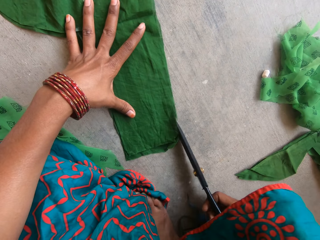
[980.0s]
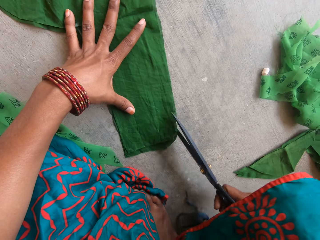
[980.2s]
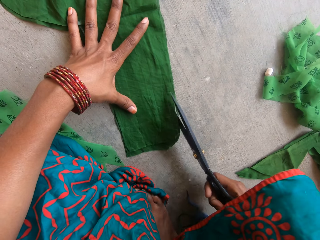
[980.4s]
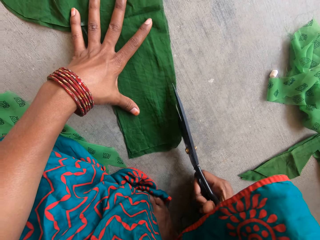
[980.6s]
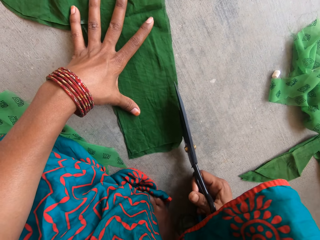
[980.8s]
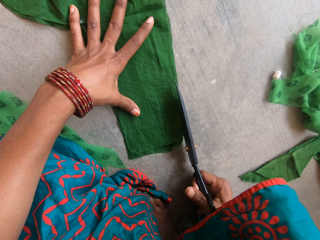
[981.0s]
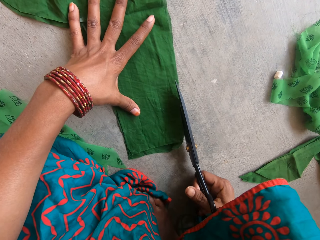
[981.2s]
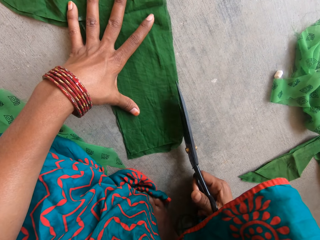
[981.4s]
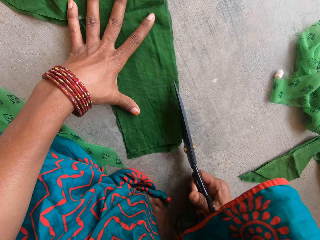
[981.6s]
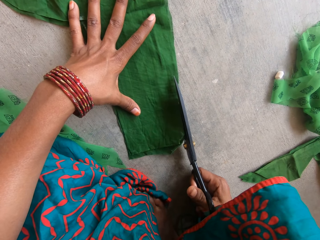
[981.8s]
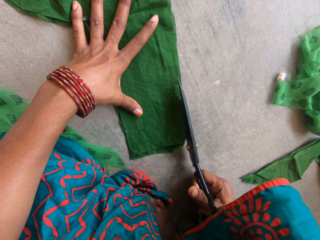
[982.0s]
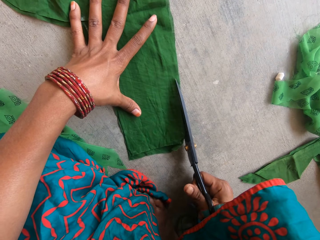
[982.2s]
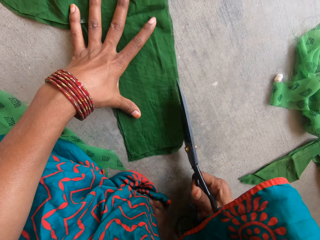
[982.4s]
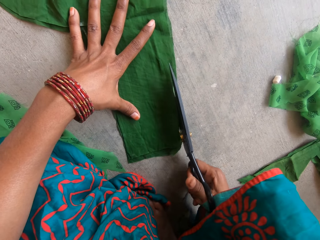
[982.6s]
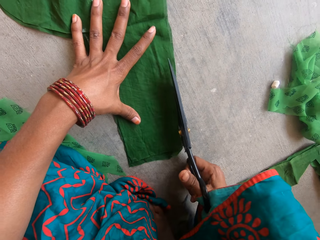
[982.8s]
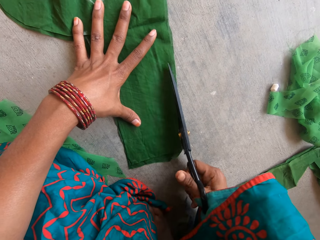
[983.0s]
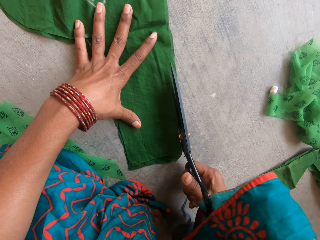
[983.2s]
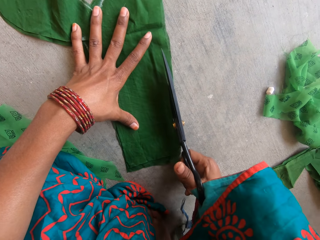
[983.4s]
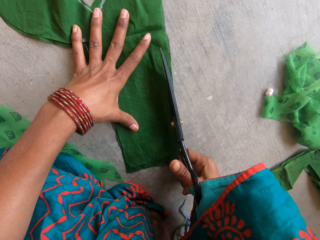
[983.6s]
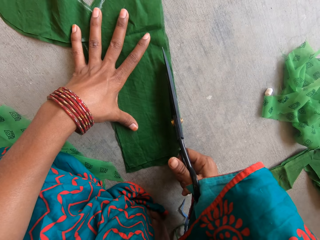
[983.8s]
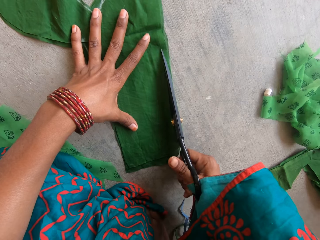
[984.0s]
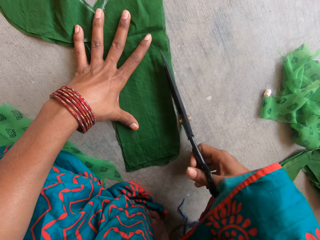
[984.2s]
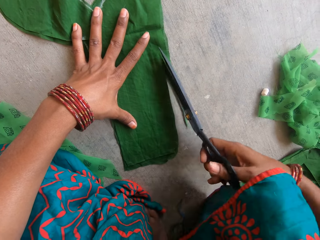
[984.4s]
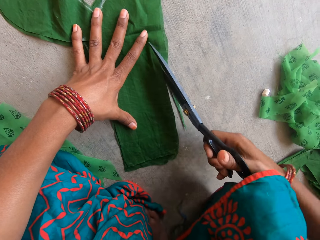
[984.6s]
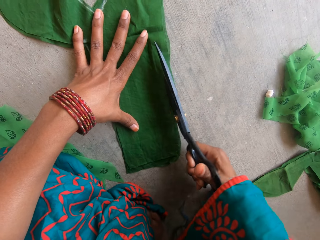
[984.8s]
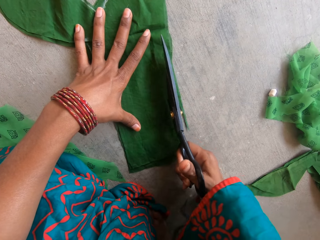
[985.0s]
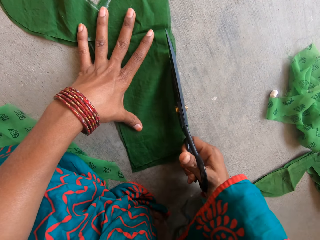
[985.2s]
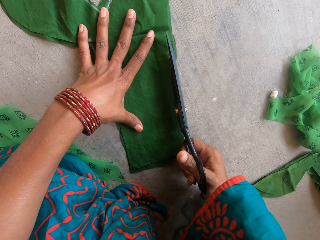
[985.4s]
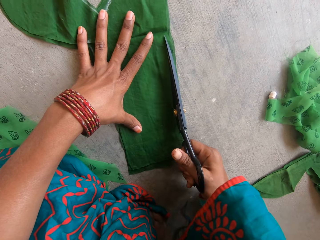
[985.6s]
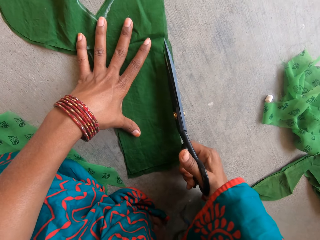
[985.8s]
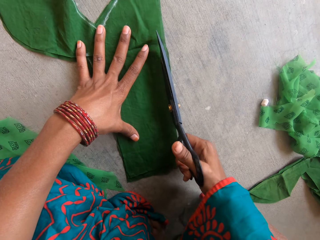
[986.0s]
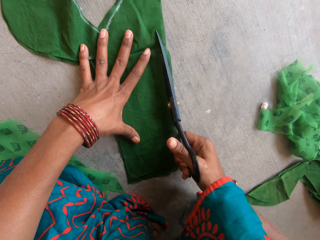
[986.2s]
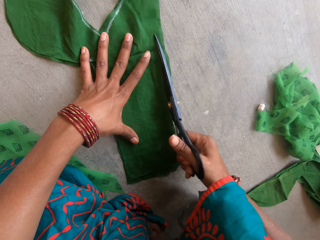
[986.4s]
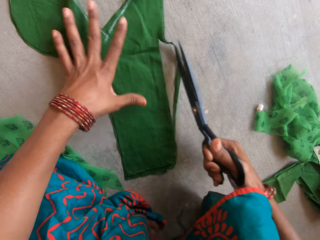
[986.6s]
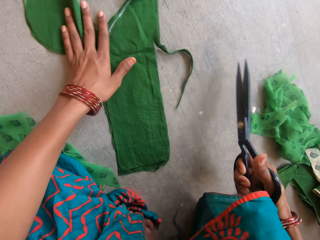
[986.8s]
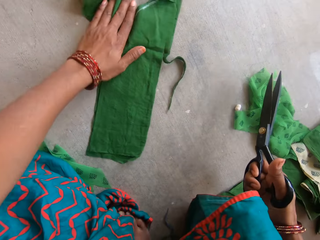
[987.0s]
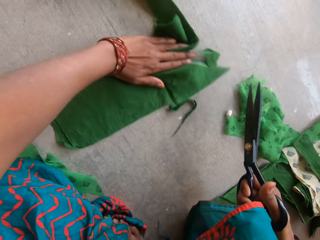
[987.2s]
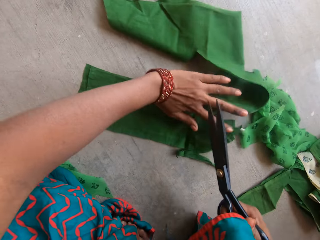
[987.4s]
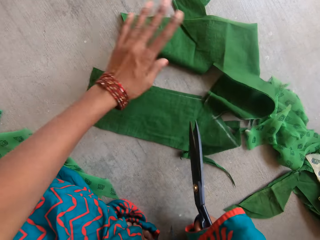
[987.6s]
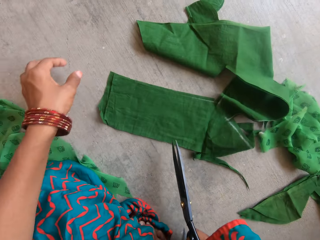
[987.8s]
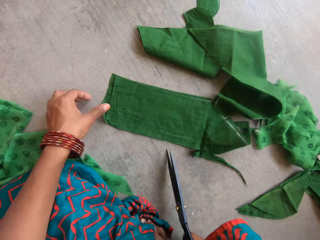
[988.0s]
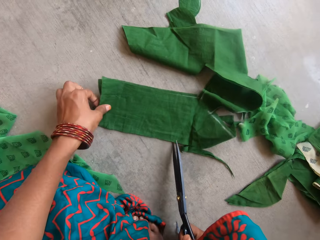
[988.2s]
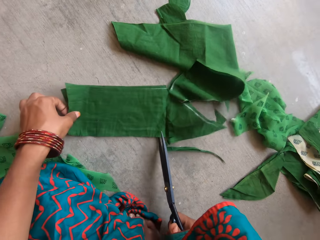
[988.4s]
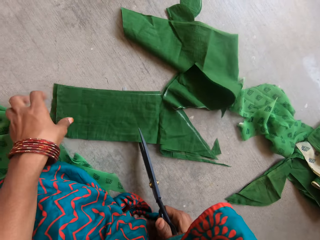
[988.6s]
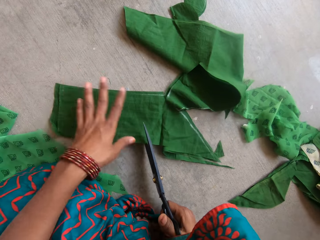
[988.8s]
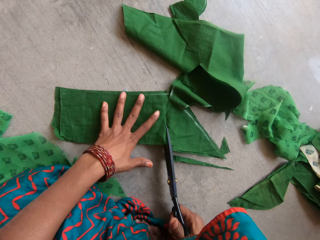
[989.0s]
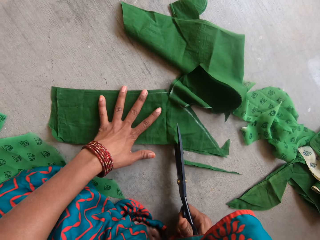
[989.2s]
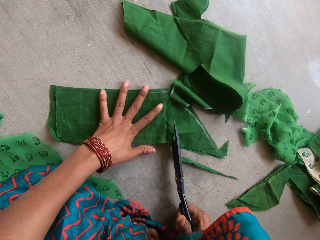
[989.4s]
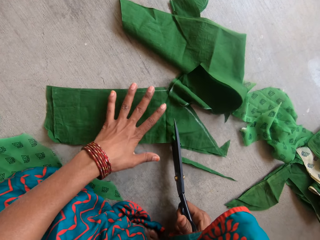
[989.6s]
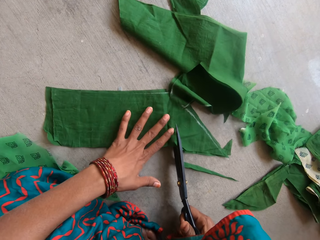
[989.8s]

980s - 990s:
The camera wearer moves the piece of cloth on the floor.

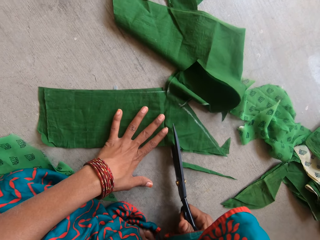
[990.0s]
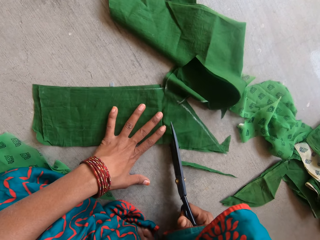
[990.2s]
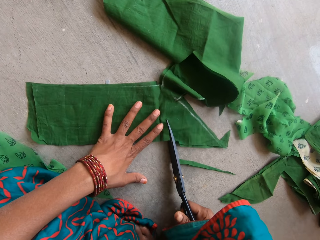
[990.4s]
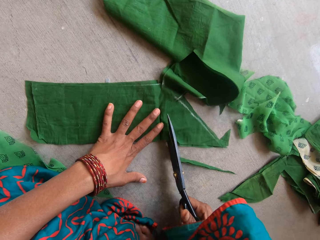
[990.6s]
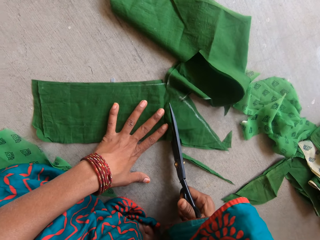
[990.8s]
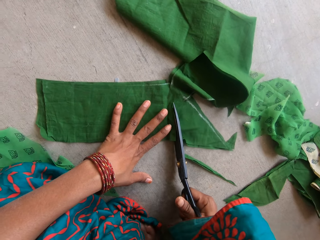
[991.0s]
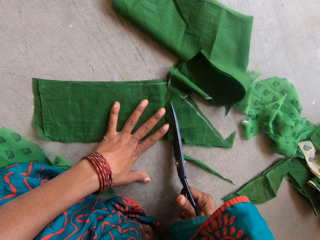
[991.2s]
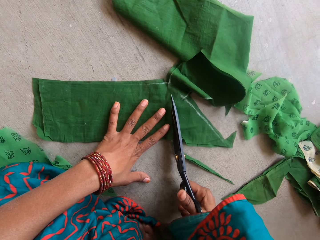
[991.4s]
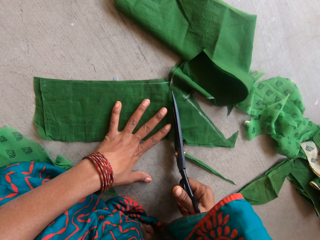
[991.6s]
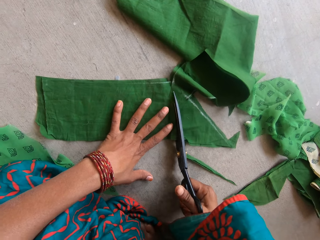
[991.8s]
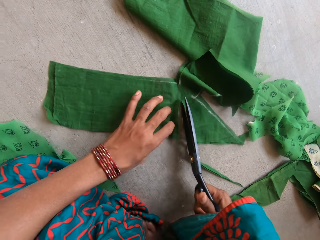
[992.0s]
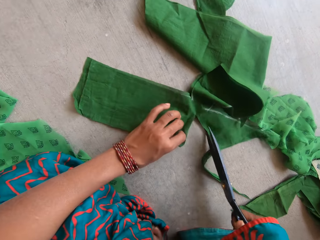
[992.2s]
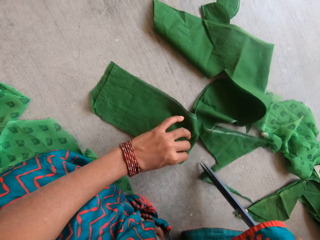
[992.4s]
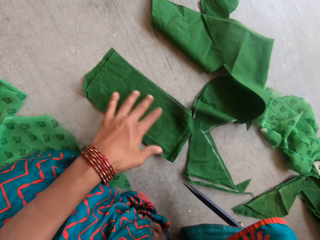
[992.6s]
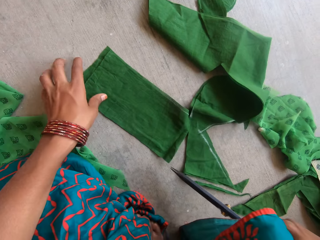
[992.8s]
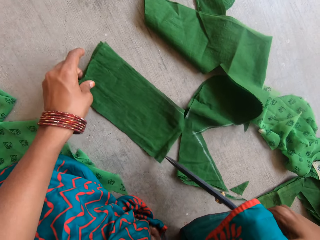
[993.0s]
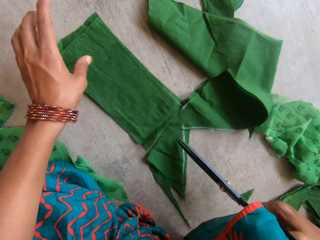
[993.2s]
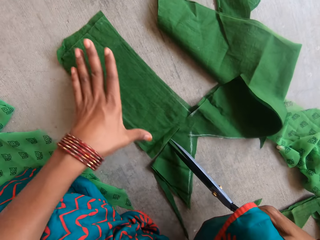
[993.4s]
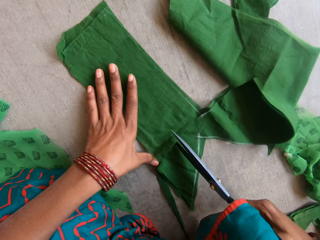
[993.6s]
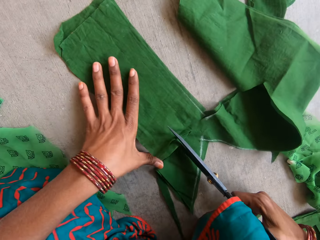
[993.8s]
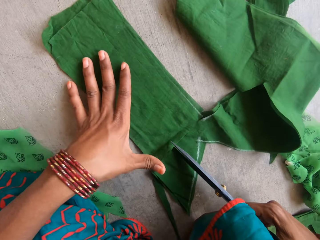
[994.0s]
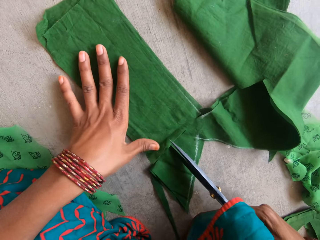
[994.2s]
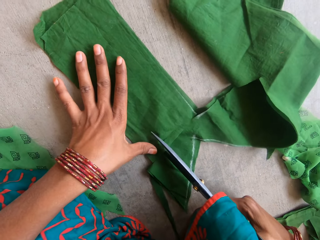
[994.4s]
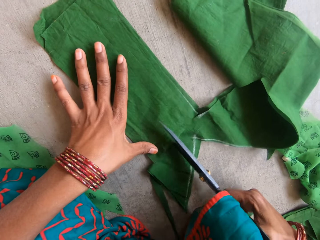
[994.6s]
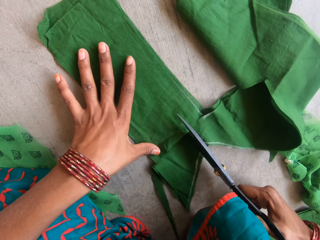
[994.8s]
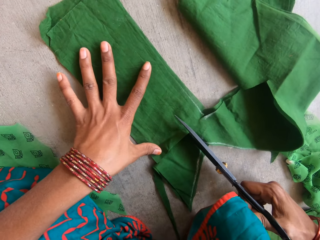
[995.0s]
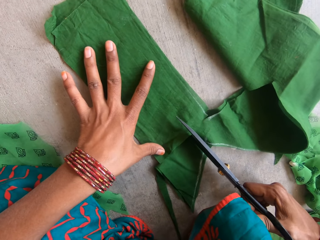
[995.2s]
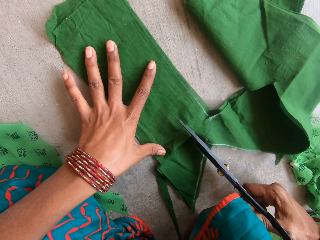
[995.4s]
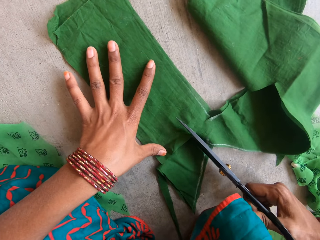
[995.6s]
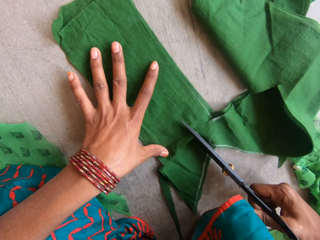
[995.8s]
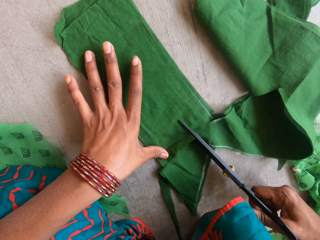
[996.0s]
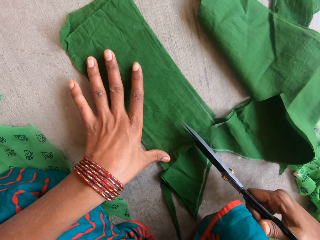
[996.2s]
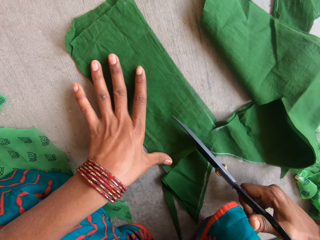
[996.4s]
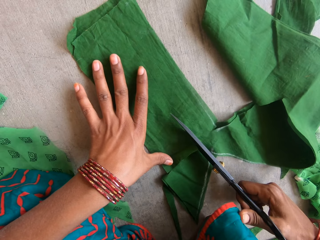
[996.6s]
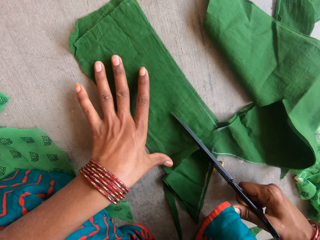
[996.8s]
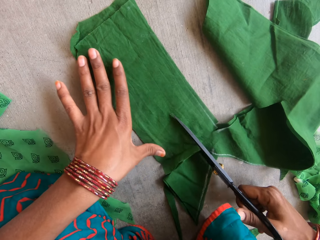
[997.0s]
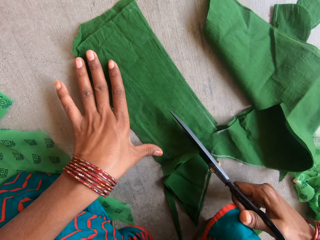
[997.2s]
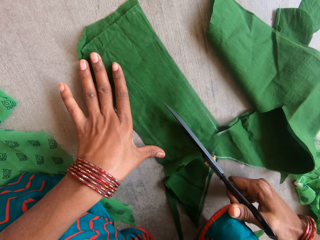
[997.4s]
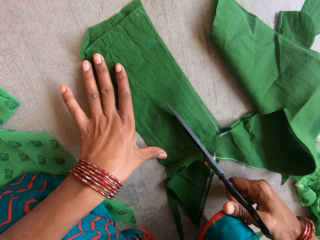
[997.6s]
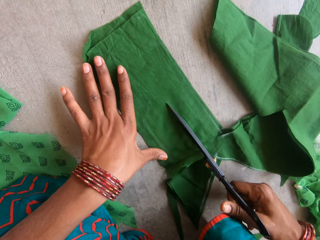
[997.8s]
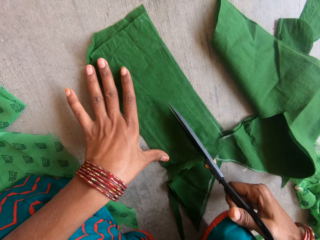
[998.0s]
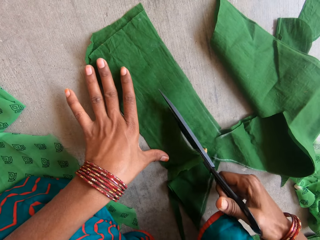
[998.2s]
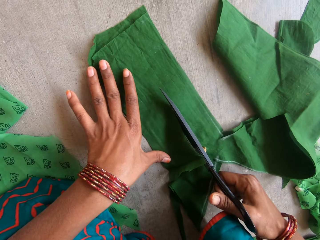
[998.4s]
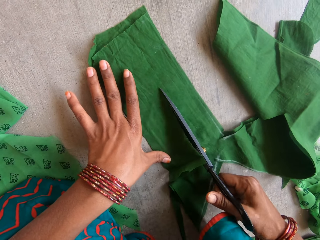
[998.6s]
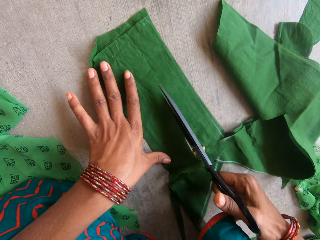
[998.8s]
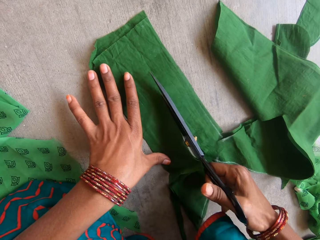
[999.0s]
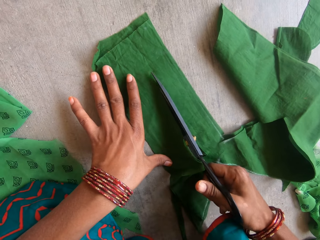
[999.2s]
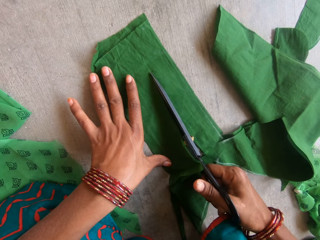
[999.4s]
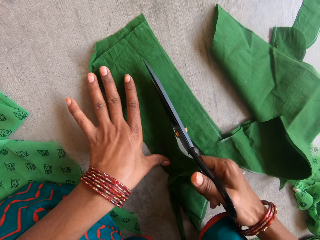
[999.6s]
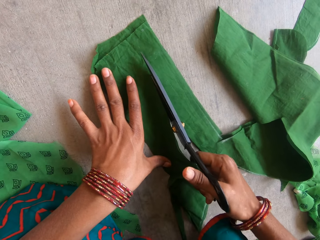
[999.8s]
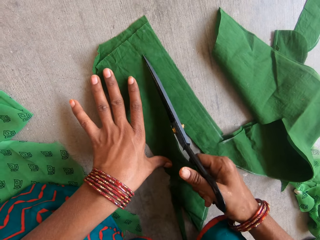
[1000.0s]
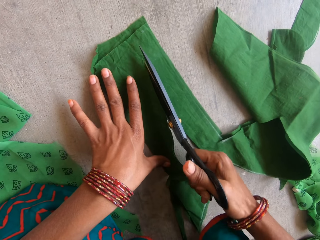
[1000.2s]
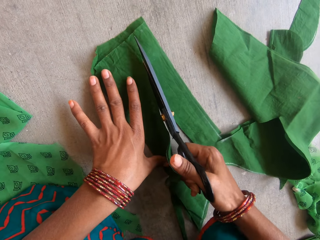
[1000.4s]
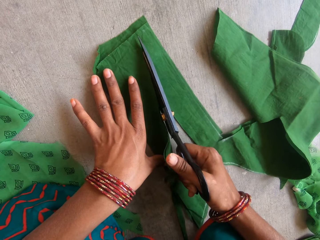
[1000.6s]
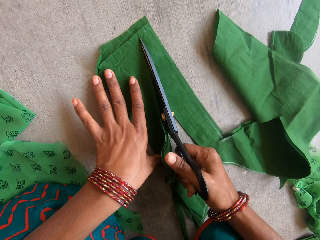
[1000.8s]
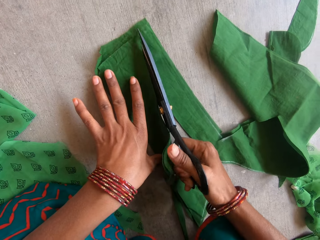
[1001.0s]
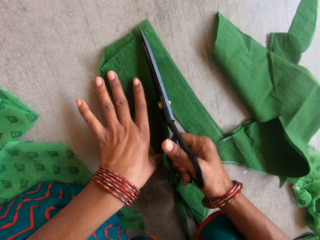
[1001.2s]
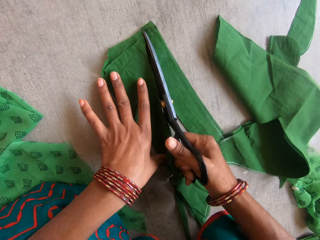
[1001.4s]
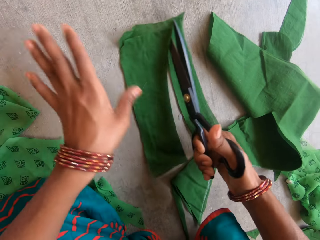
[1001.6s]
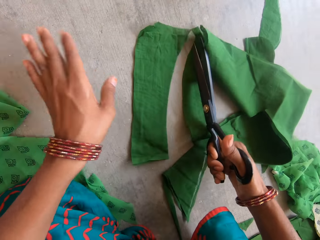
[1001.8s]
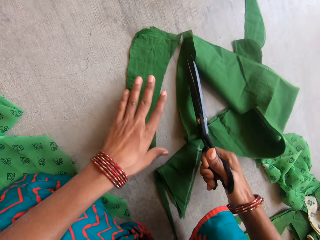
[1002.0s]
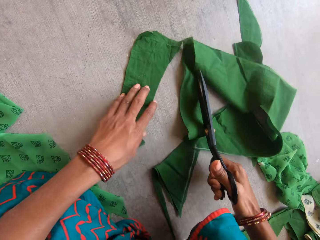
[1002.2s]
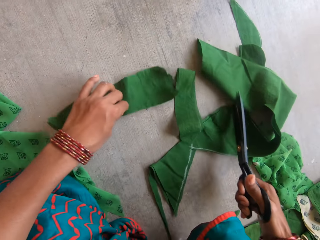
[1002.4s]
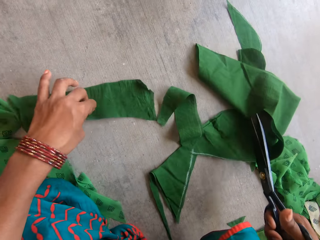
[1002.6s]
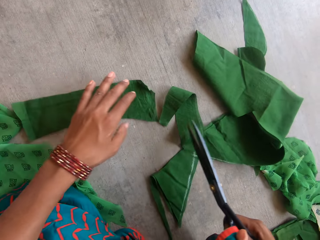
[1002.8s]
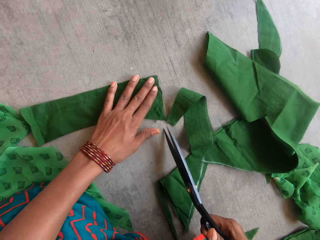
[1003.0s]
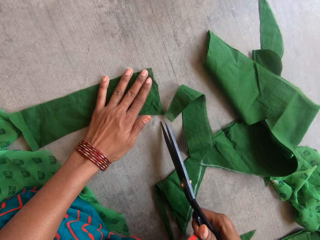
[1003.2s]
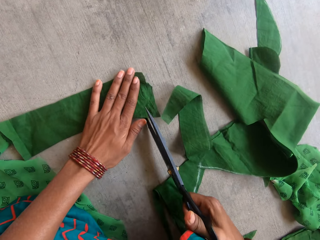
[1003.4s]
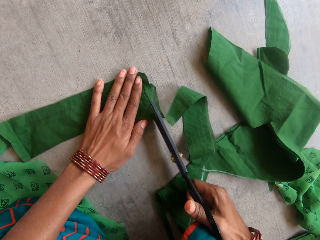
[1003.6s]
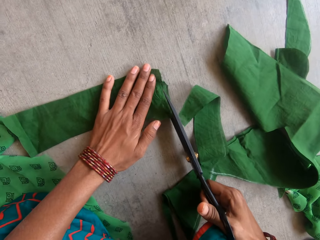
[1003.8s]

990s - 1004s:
The camera wearer cuts the piece of cloth with a pair of scissors. They move the piece of cloth on the floor. They cut the piece of cloth with the pair of scissors. They move the piece of cloth on the floor.
